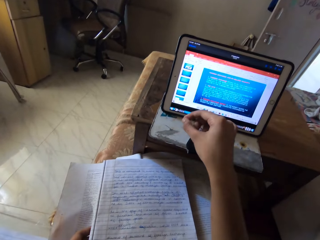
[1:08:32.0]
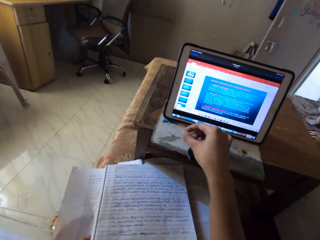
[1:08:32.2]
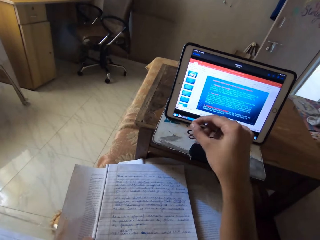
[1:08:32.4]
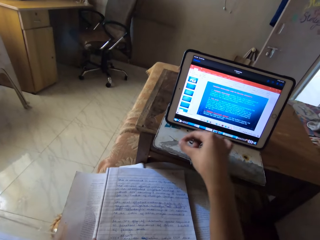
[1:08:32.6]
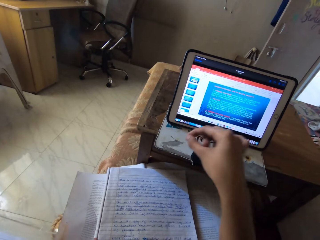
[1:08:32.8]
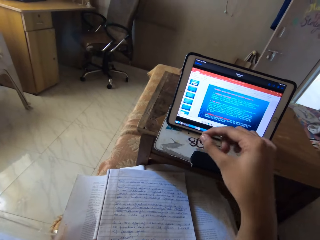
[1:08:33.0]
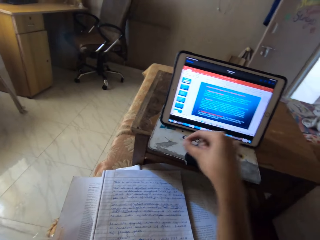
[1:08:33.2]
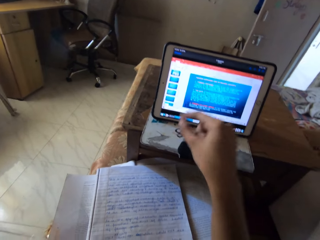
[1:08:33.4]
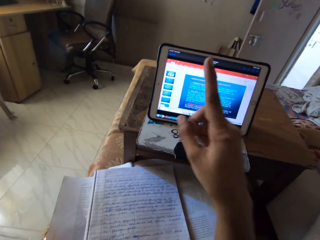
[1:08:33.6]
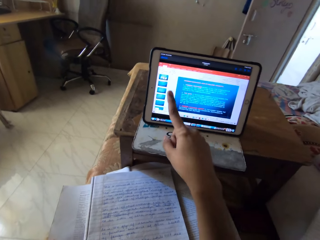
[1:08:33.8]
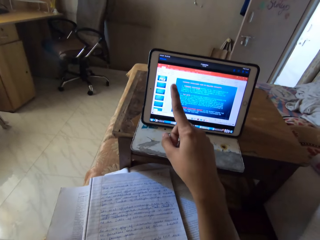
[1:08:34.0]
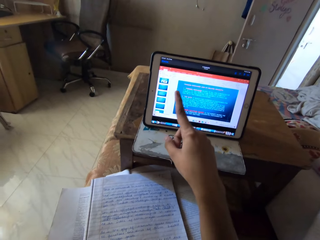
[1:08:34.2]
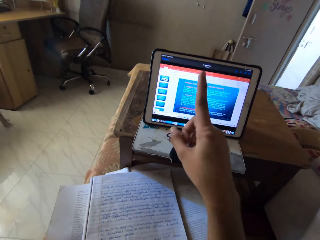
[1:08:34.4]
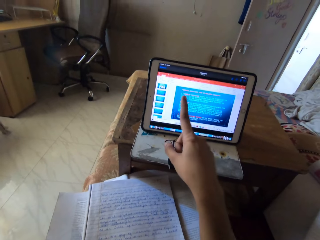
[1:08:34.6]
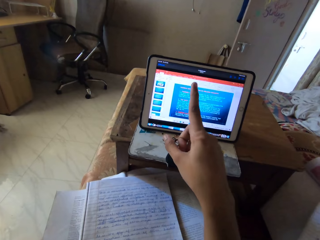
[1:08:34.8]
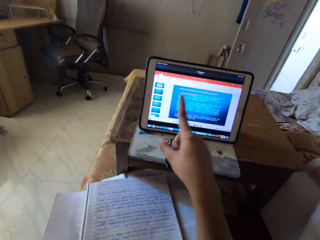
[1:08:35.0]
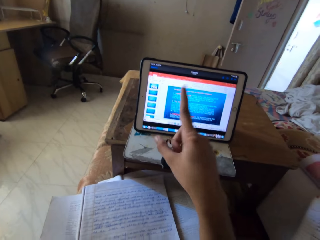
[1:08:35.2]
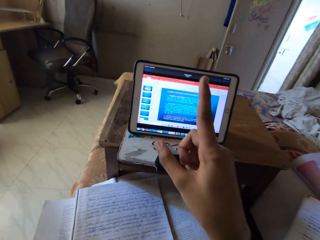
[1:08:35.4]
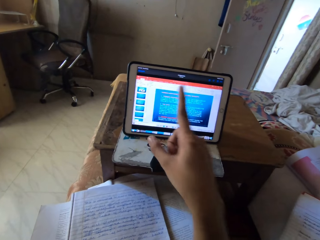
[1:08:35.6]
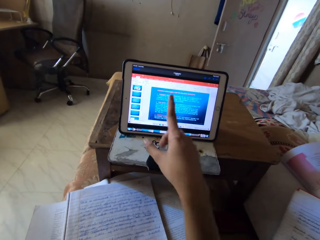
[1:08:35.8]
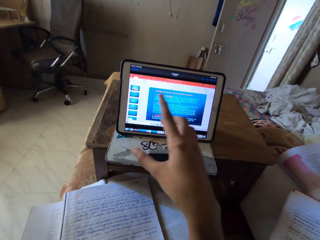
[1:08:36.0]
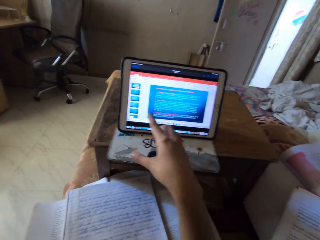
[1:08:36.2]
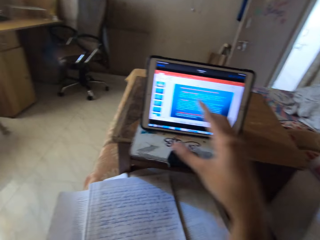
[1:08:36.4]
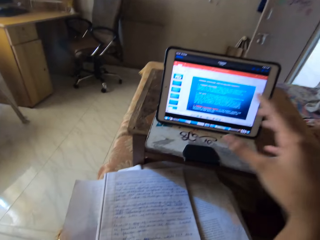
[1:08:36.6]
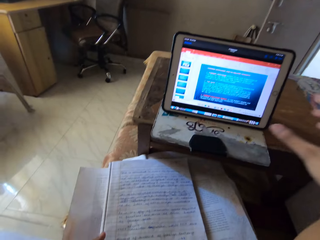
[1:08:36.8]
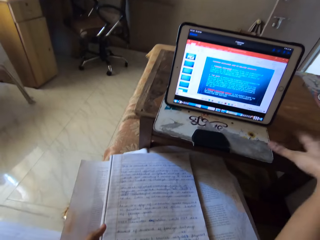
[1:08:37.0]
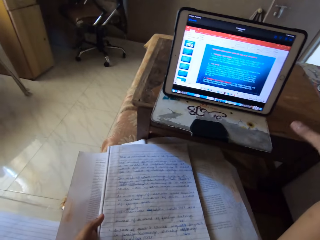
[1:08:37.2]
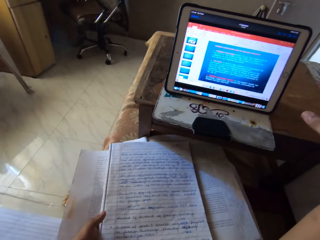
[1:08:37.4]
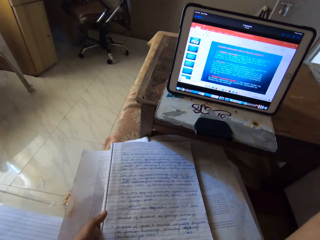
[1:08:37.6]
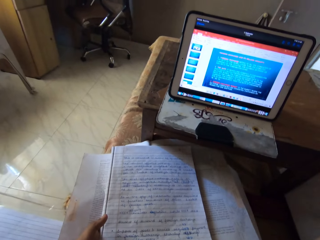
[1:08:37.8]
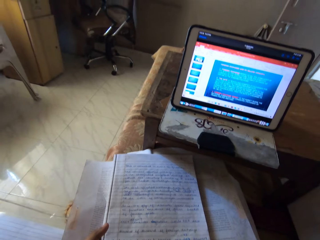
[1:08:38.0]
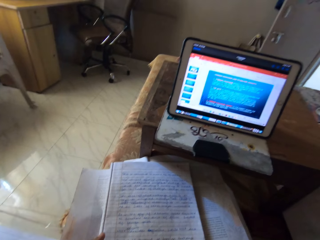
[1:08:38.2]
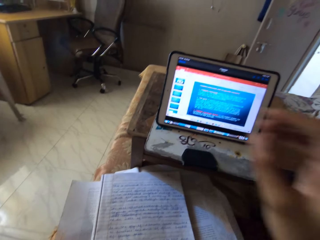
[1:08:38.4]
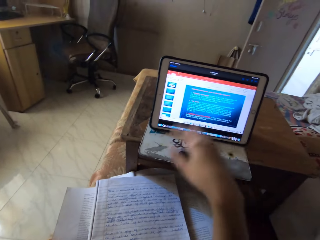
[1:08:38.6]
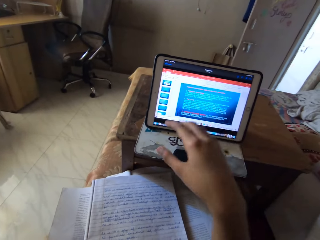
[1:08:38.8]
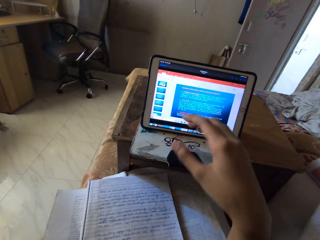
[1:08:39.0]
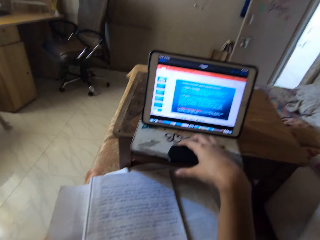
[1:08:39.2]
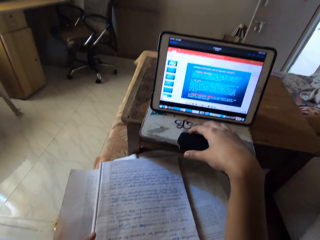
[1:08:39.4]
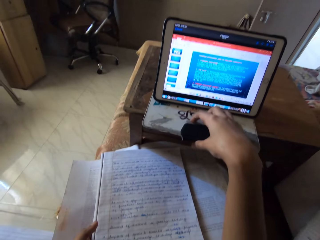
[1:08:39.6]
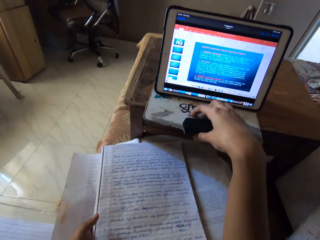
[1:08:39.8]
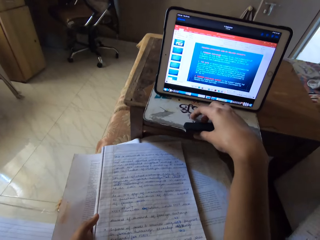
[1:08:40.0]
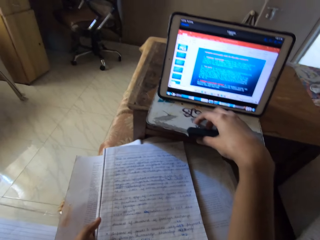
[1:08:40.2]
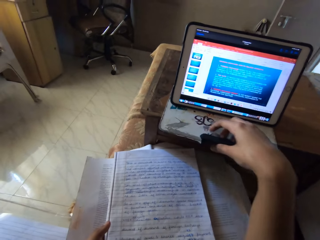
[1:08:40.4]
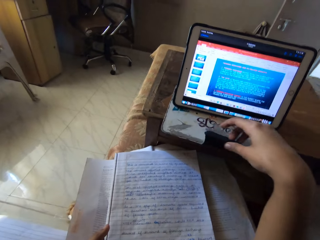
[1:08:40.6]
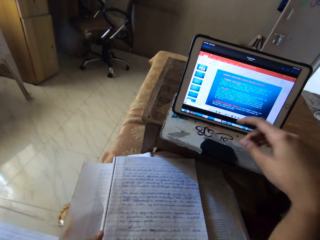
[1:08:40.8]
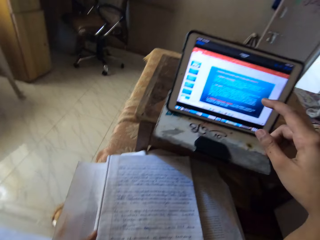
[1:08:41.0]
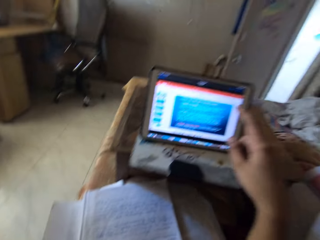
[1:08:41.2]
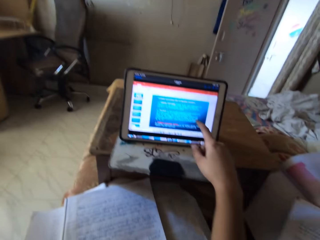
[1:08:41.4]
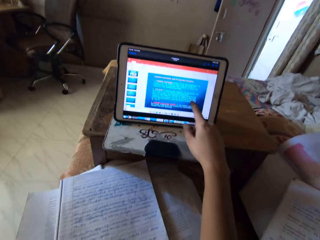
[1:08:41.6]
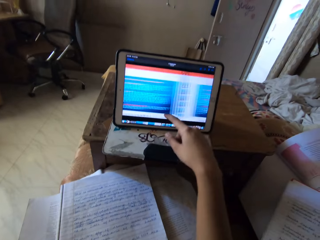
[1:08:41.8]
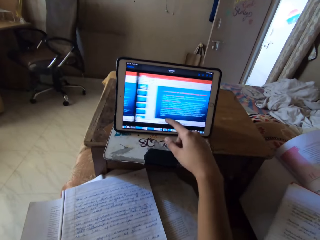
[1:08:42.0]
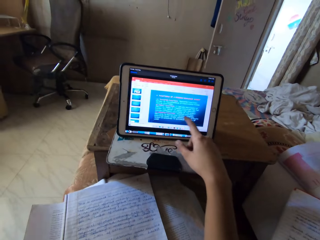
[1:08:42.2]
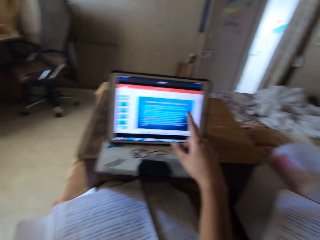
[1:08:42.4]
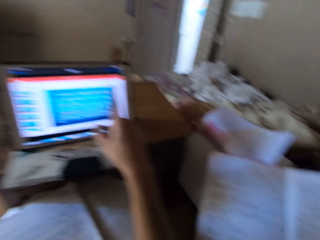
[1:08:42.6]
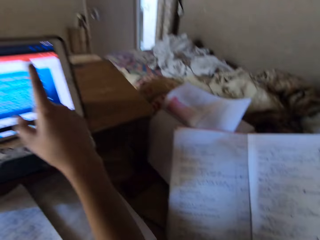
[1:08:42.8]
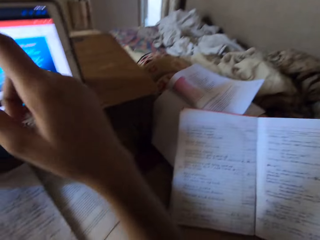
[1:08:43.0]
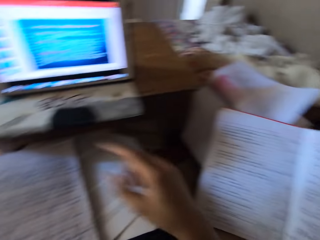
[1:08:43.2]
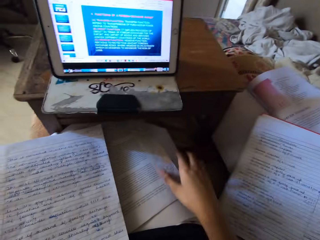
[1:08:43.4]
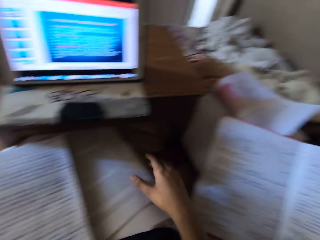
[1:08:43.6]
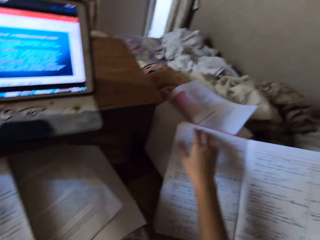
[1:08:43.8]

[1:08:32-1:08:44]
The camera wearer holds the palmtop cover. They scroll the palmtop.

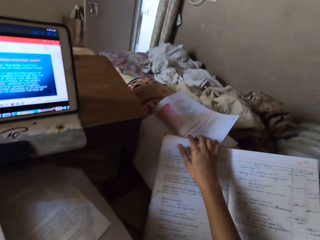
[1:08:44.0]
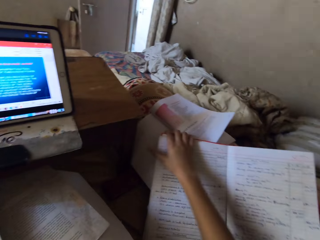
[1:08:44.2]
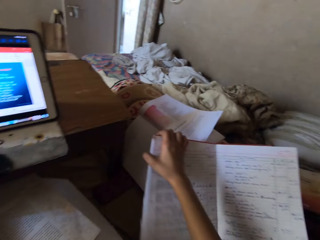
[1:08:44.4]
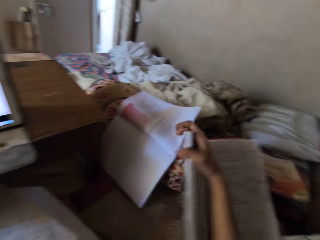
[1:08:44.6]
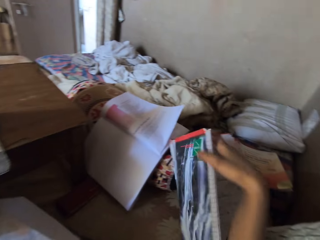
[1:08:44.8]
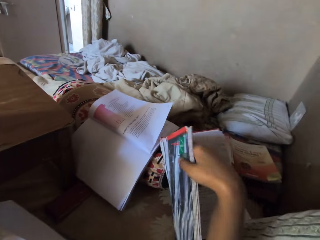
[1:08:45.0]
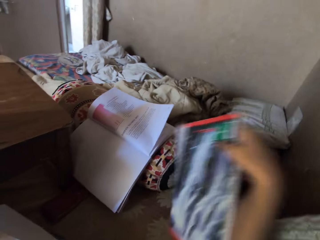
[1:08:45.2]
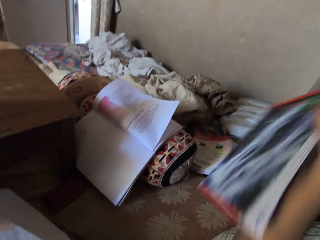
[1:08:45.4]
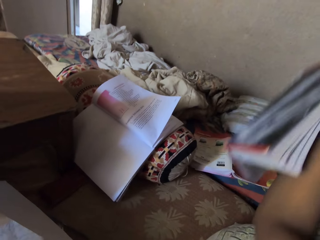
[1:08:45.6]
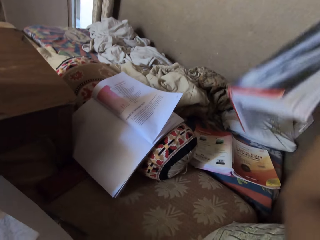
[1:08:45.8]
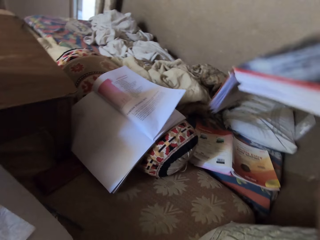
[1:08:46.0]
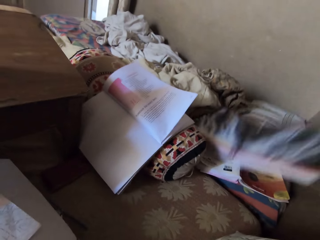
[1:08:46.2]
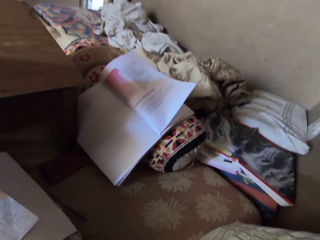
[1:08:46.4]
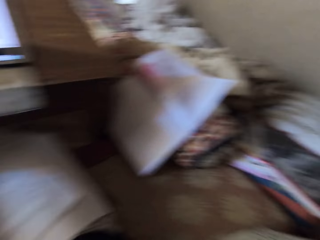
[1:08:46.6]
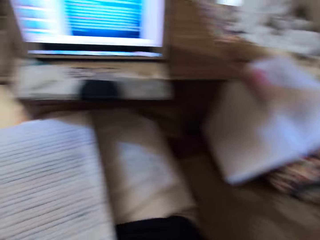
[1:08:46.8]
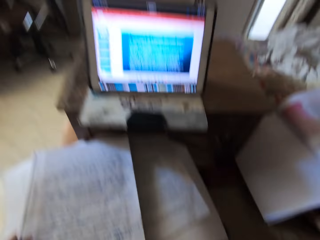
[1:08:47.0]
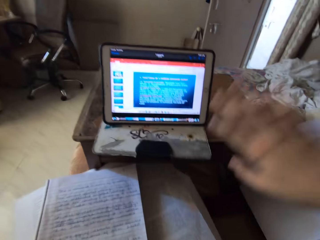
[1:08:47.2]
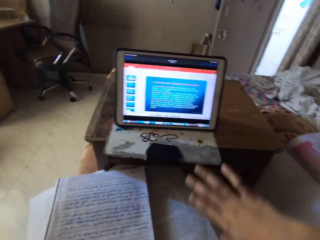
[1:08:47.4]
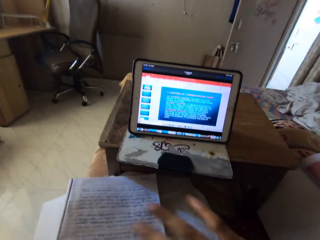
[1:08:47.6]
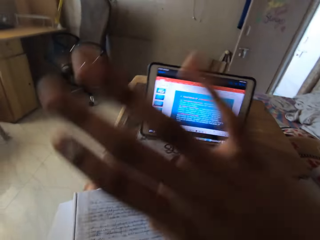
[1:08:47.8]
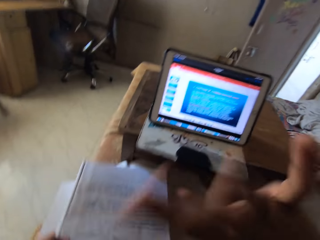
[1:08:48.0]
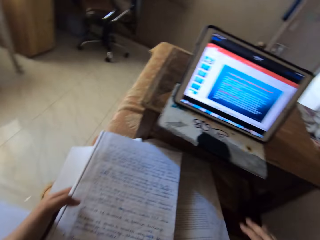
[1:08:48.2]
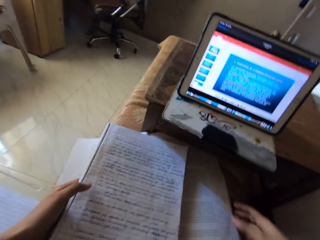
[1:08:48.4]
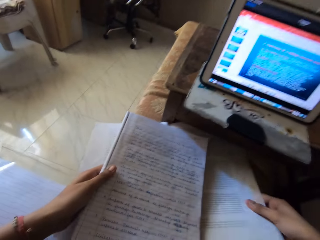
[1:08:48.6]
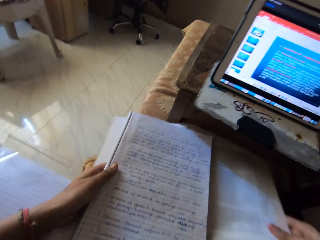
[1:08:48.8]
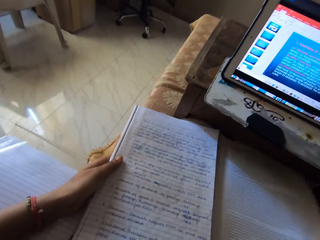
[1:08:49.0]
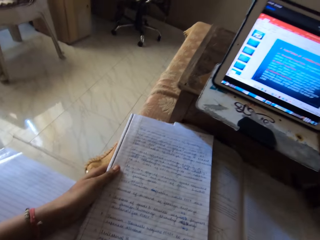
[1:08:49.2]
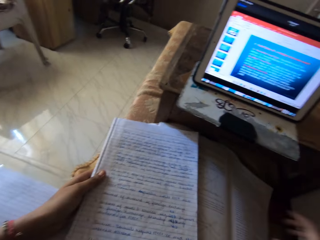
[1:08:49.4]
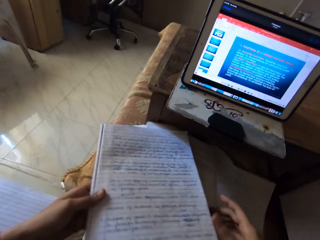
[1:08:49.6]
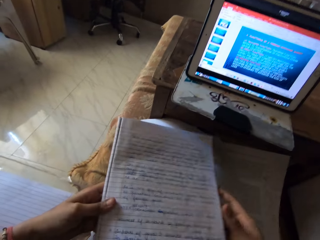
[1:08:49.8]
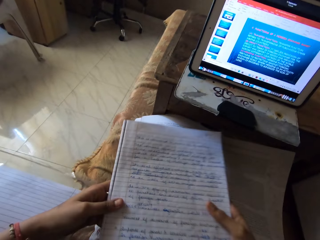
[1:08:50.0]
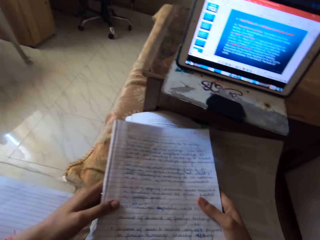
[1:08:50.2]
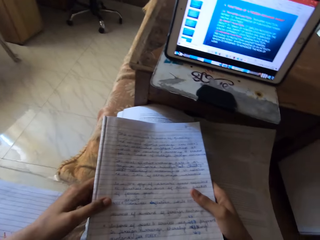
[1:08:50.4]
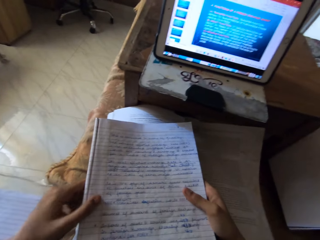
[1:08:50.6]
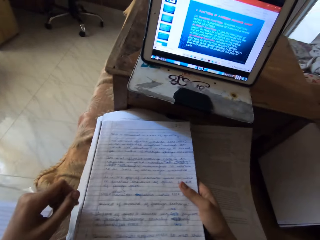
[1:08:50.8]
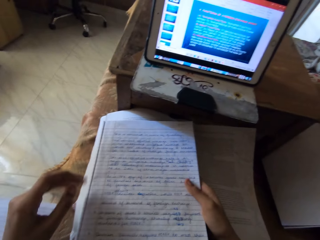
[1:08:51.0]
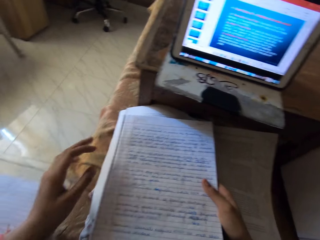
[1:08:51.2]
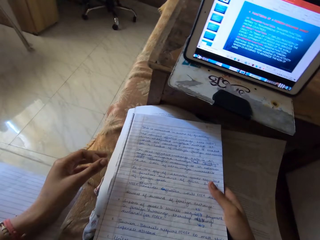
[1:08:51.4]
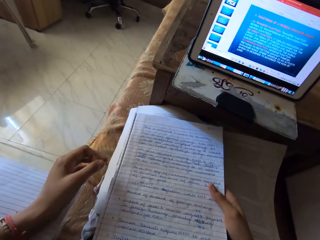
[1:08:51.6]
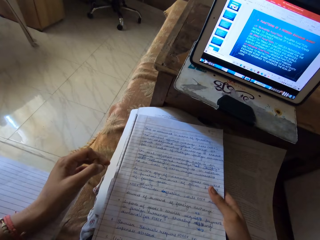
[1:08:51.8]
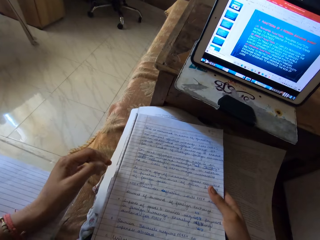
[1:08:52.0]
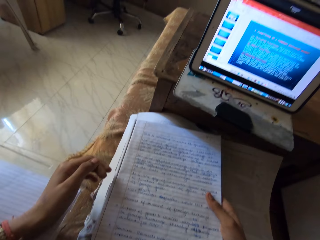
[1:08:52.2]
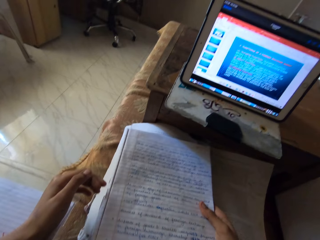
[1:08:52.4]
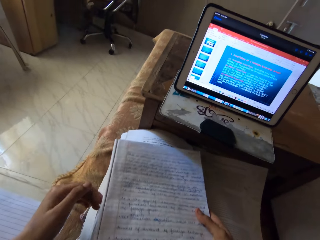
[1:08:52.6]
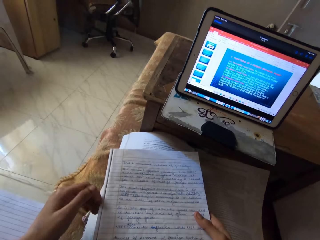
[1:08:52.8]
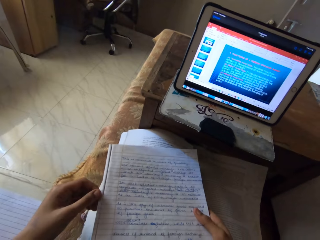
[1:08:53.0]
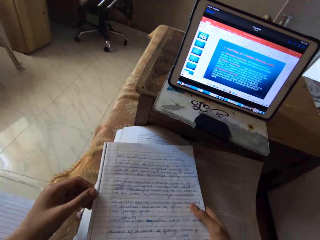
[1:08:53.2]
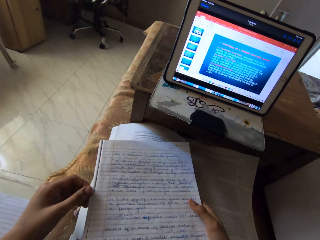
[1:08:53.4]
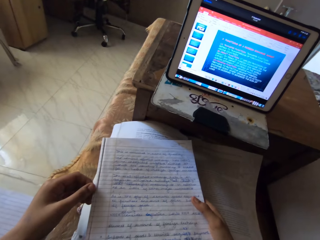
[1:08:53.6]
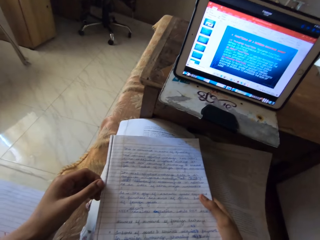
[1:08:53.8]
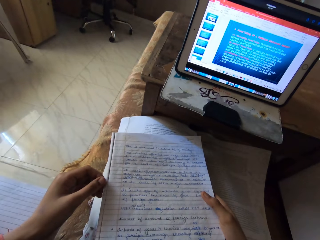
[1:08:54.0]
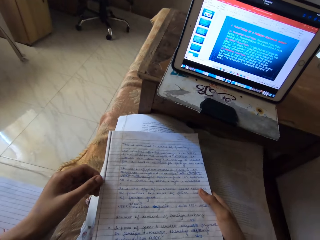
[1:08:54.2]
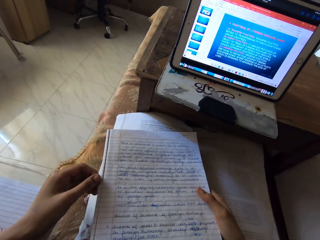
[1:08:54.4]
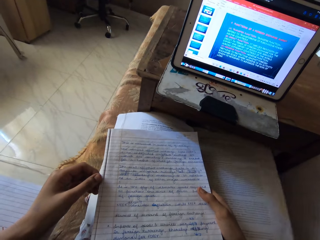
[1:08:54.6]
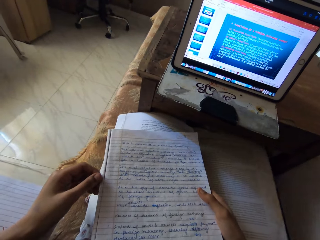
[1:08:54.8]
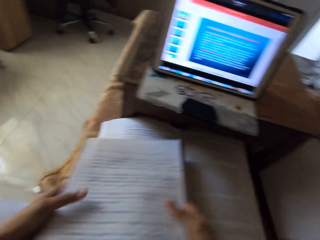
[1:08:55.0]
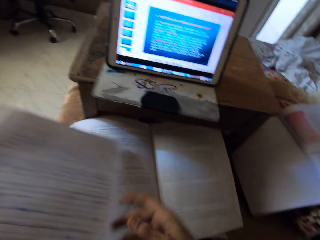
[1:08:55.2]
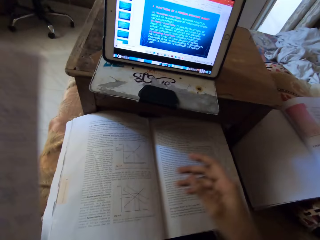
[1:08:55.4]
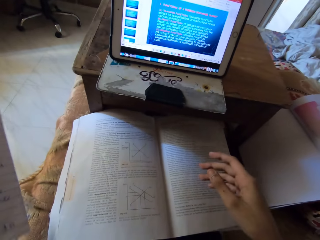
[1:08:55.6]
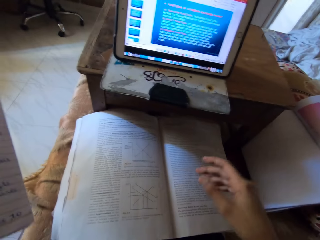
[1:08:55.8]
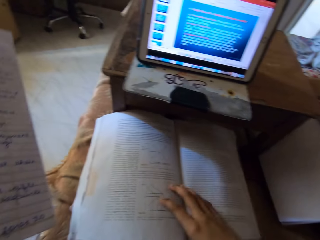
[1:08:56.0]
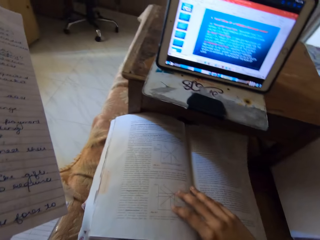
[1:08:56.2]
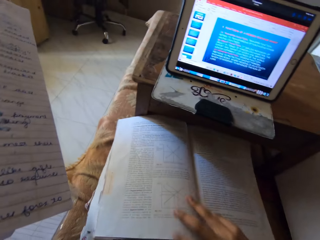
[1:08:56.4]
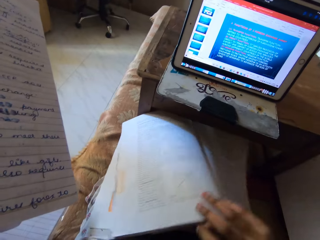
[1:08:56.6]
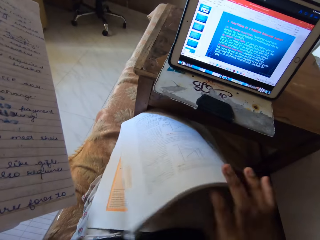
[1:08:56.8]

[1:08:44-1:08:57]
The camera wearer picks up a book. She flips the pages of a notebook. She puts the book on another book on the cushion. She lifts her hand. She moves a book on her lap. She holds a book with both hands. She holds the book with her right hand. She reads a notebook on her lap. She lifts the book with her left hand. She lifts the book with her right hand.
